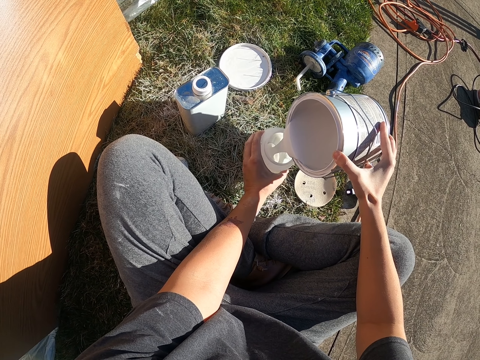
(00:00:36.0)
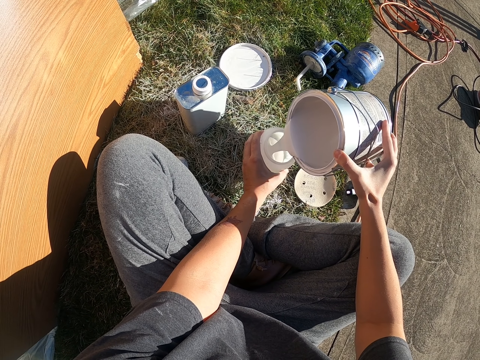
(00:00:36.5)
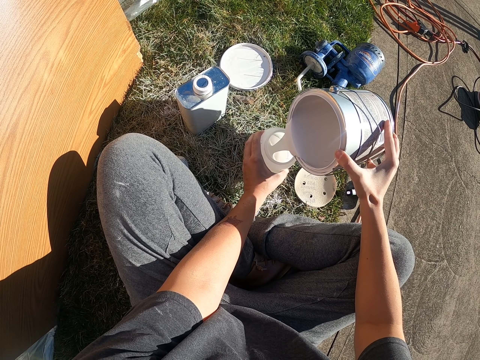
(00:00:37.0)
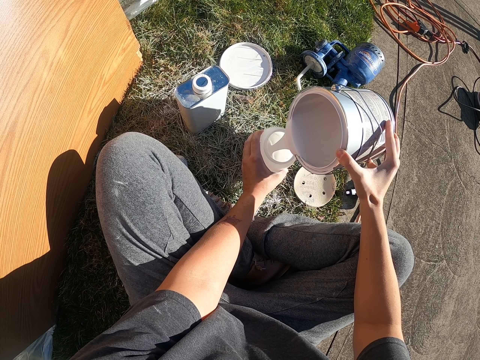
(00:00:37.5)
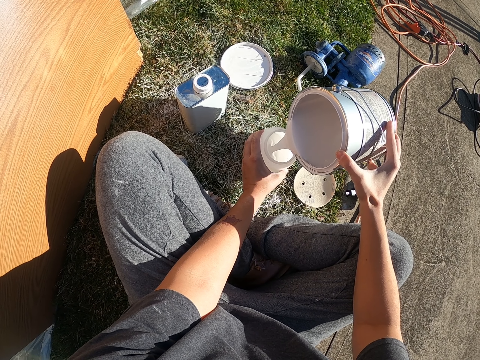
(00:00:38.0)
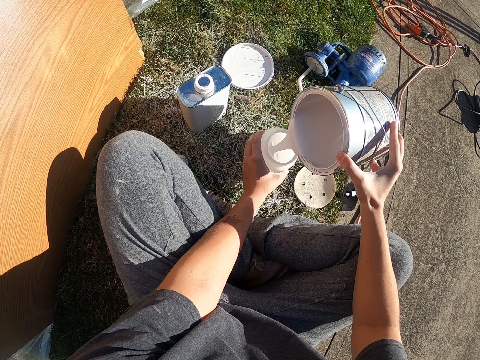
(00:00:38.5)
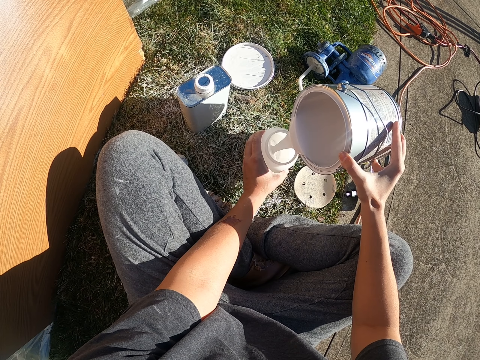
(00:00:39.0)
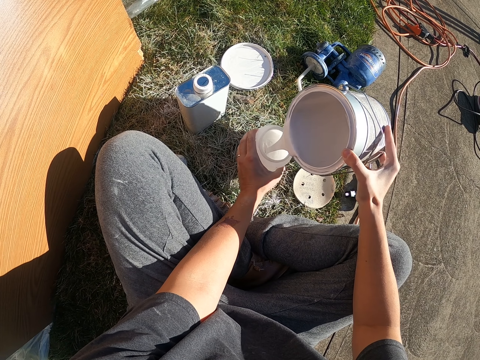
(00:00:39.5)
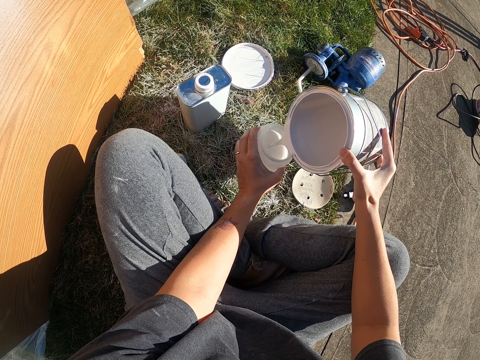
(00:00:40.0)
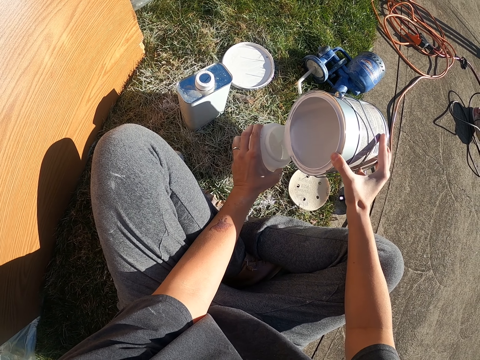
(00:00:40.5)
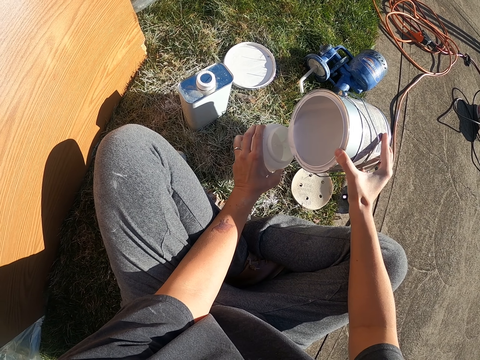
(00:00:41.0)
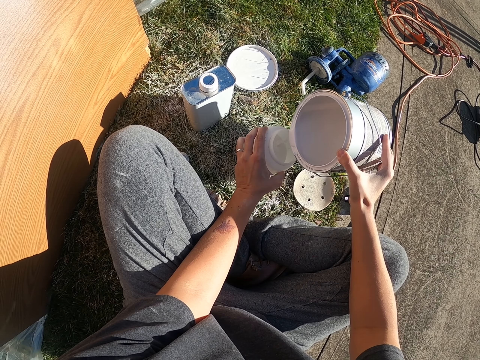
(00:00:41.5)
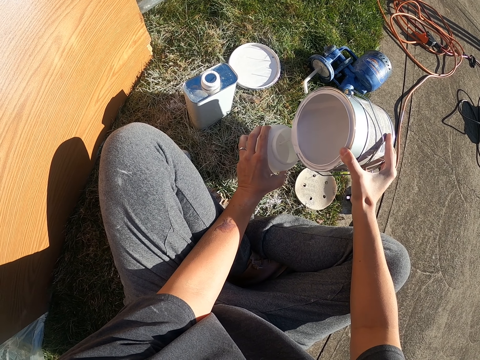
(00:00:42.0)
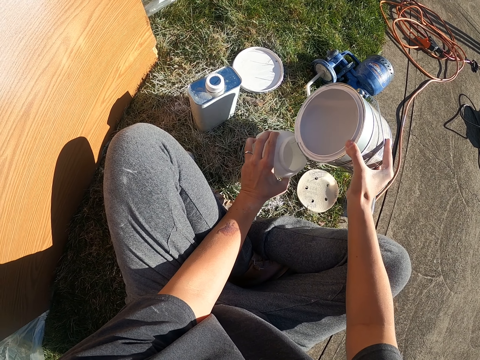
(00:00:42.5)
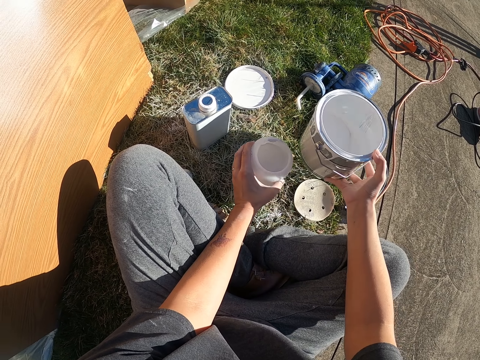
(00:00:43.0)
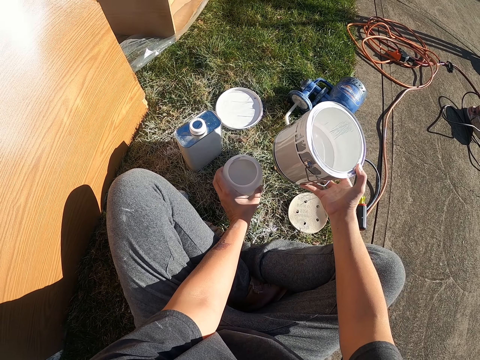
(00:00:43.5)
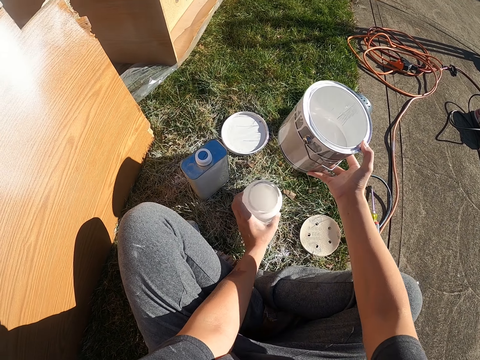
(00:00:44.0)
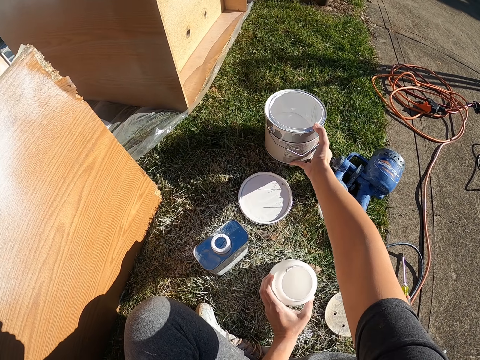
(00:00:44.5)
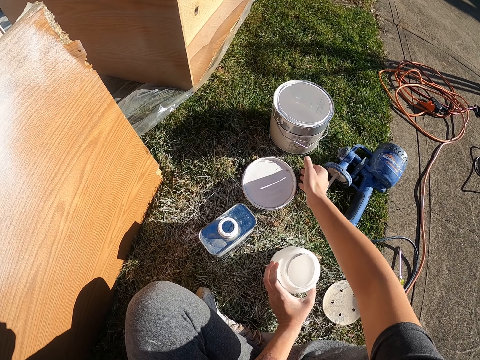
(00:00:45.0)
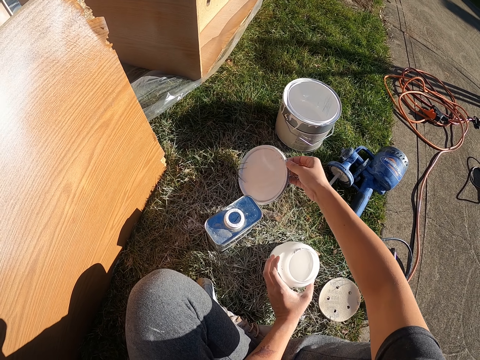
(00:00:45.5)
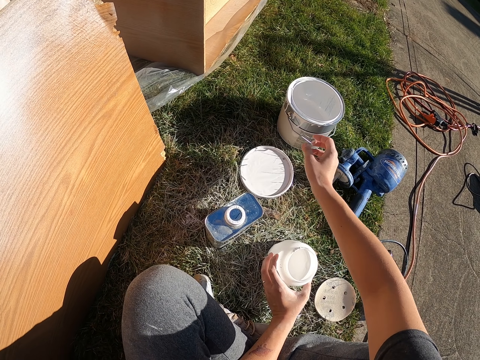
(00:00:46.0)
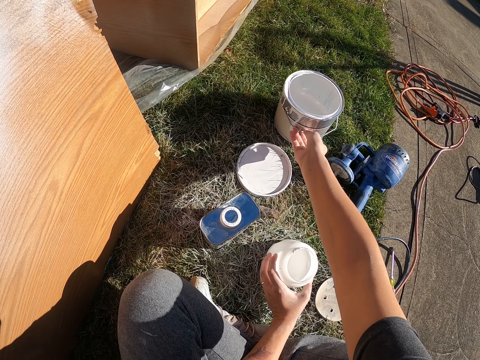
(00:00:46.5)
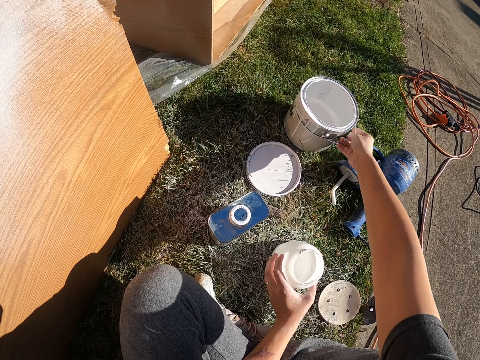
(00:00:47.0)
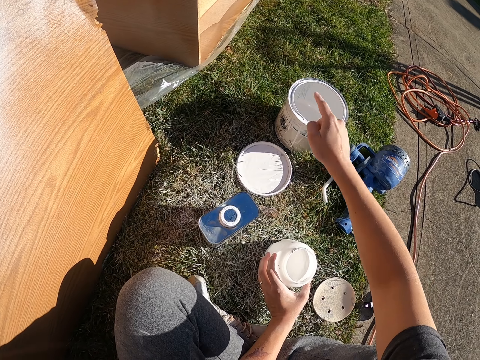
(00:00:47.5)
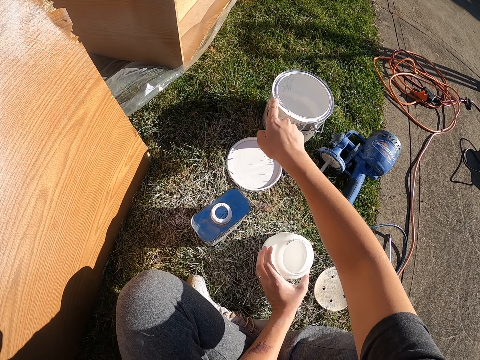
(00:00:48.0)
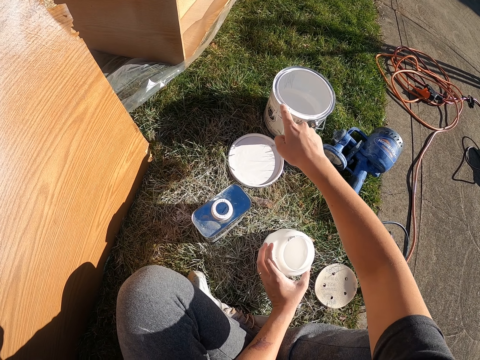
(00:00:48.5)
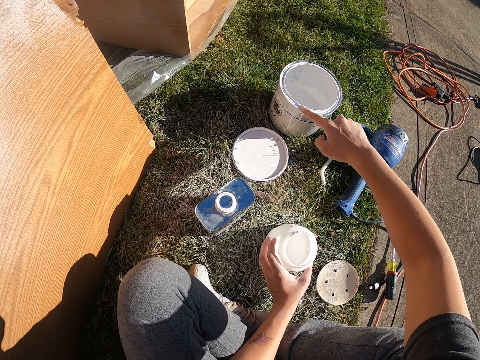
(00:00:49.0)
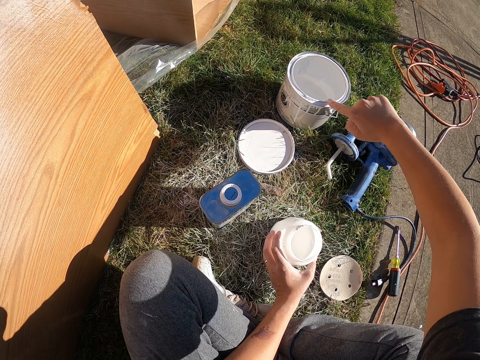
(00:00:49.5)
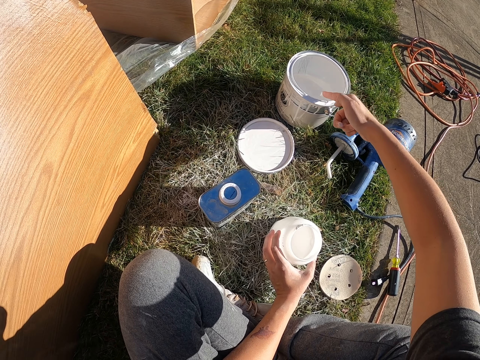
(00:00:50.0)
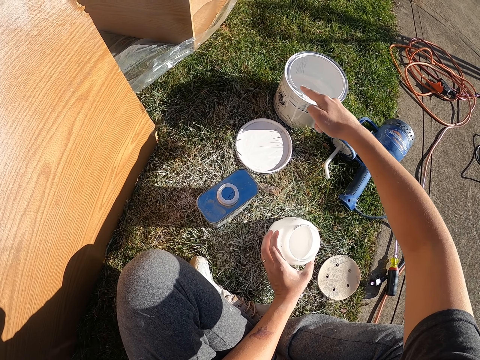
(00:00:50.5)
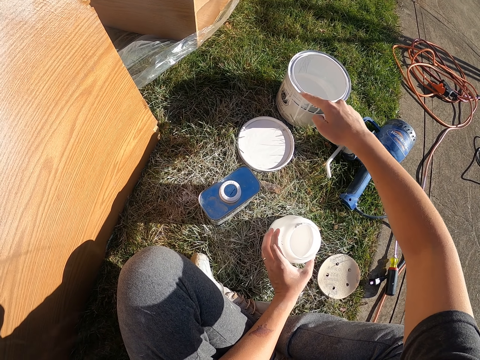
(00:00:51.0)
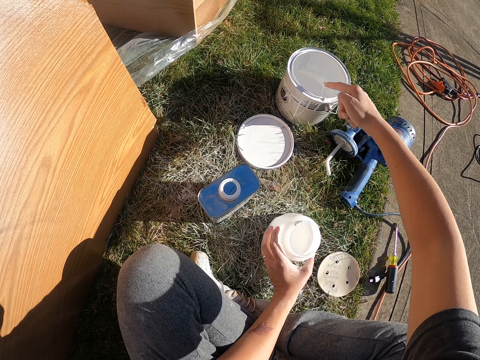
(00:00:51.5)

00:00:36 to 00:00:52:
The camera wearer places the paint tin on the ground. They hold the paint tin lid. They move the paint tin. They remove extra paint from the tin. They rub paint with a finger.

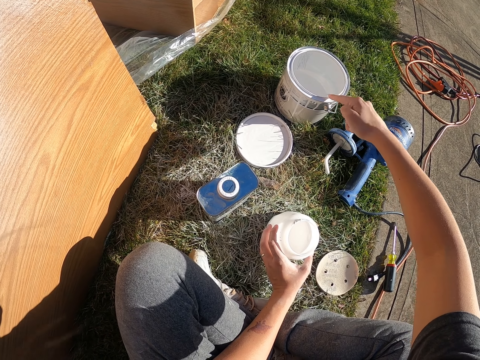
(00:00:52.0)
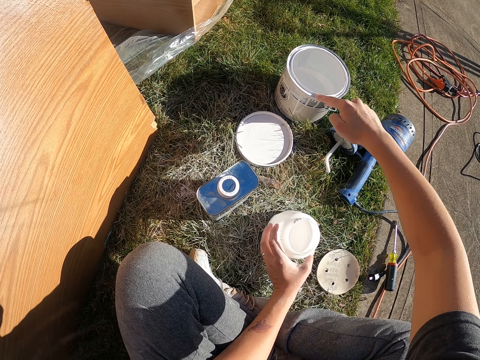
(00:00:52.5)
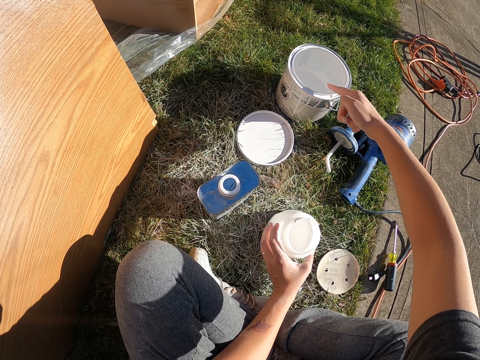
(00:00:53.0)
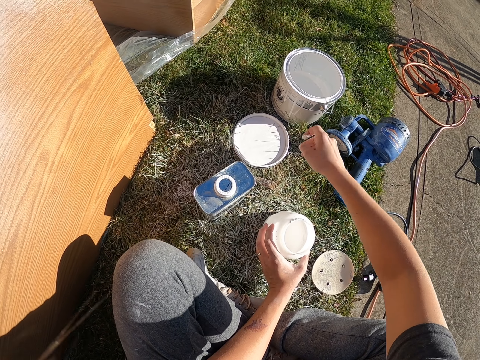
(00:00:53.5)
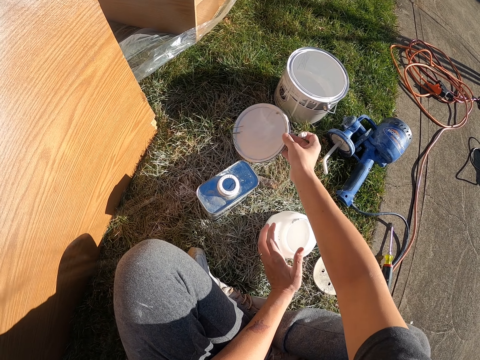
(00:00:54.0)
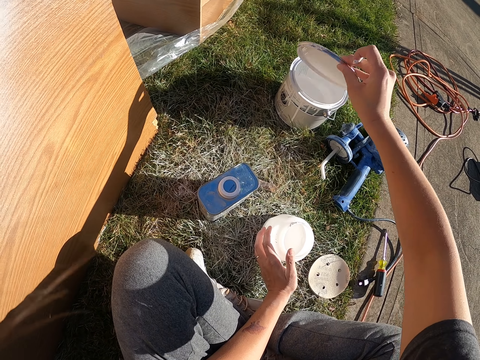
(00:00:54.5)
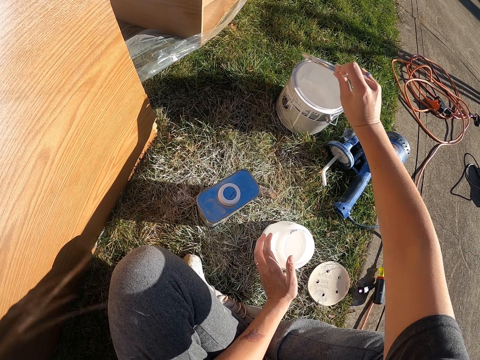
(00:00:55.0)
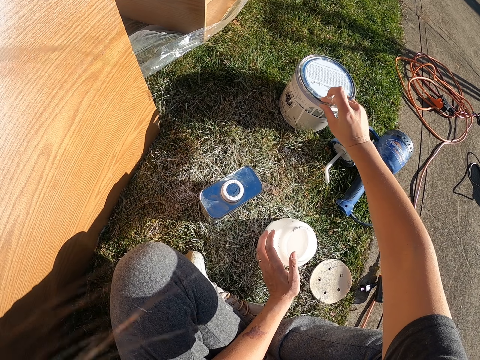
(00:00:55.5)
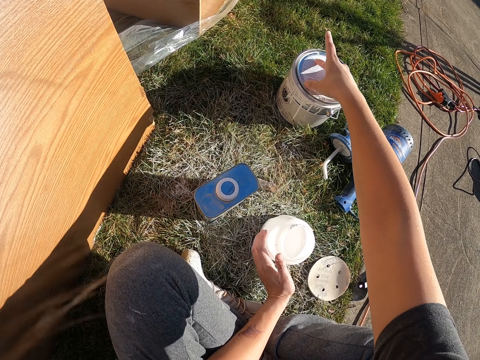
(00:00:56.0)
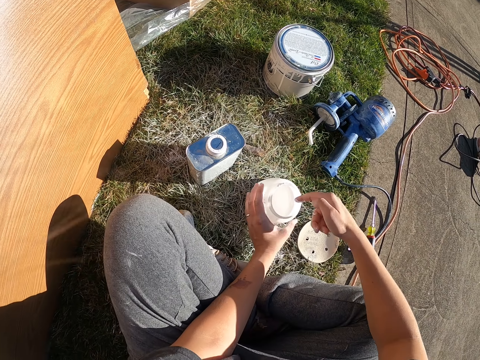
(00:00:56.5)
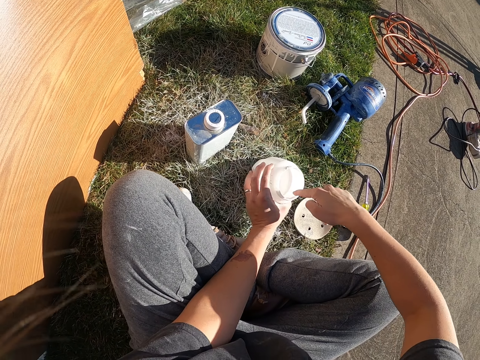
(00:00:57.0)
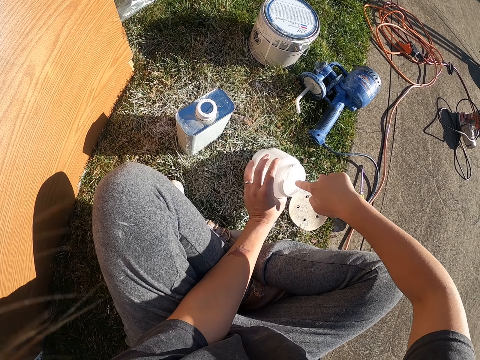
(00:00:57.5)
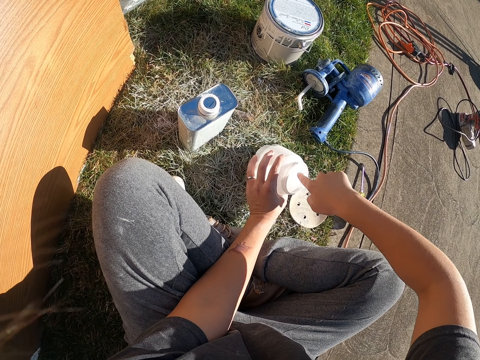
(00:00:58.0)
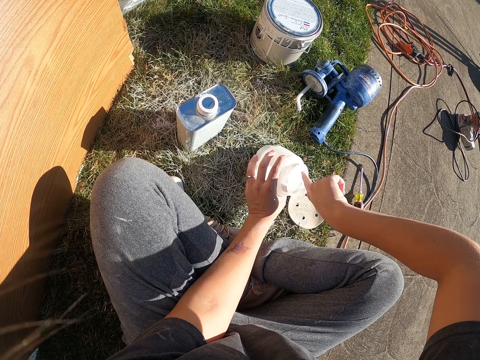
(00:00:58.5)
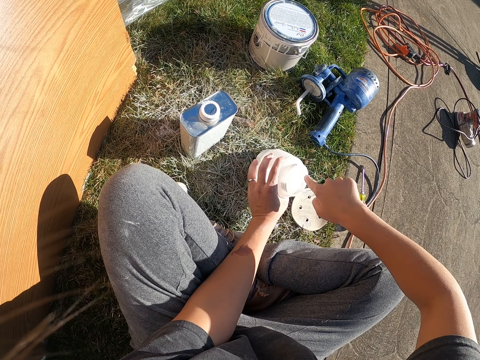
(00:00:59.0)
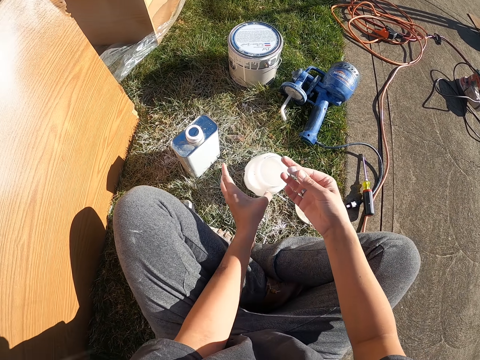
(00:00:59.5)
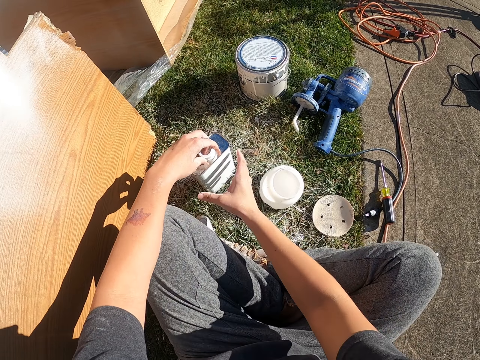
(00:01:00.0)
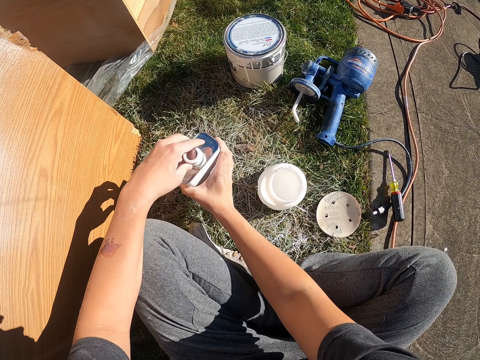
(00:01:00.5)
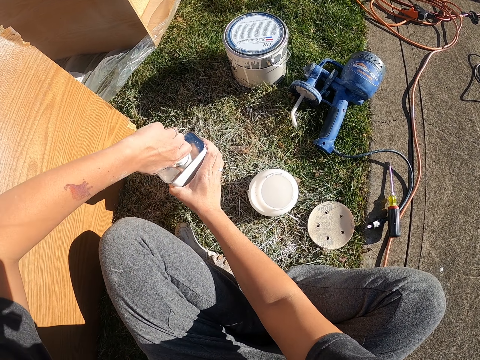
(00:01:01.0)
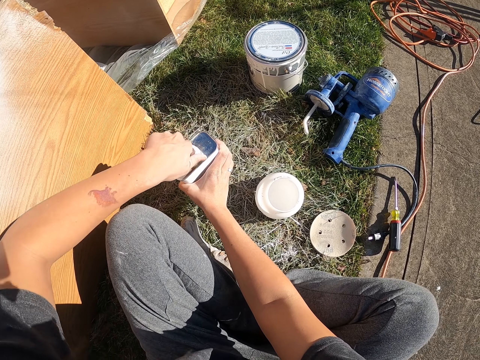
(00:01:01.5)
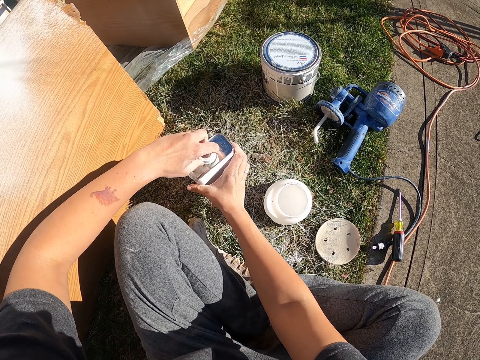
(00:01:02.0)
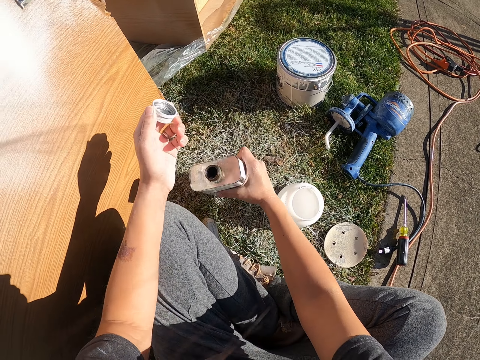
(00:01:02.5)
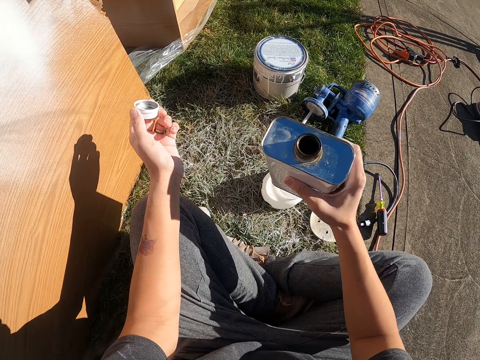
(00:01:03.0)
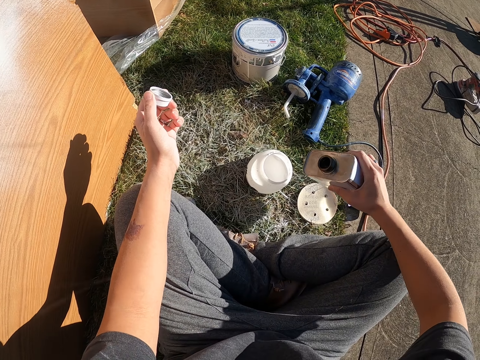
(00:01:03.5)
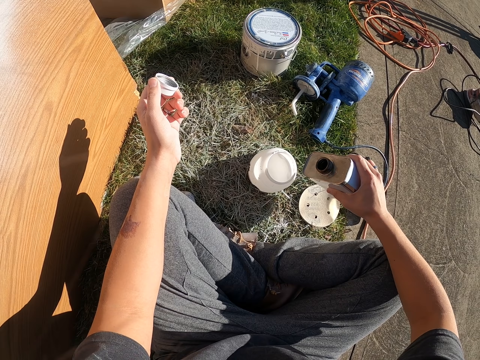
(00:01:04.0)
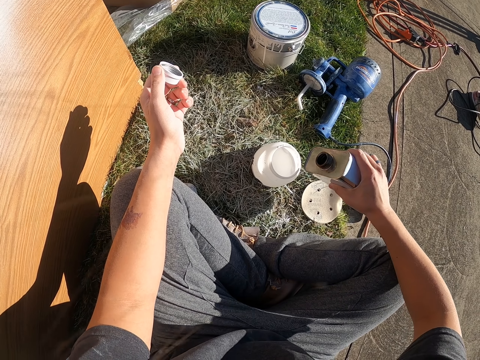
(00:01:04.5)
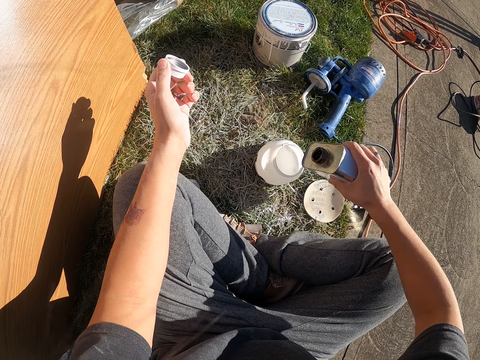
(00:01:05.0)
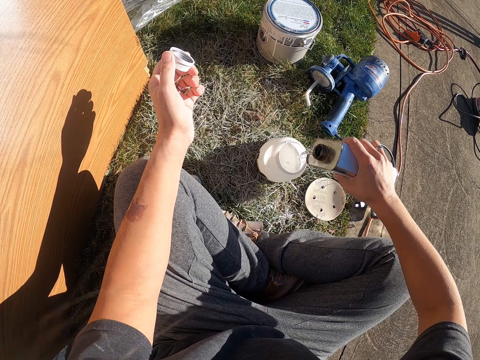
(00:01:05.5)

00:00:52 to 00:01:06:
The camera wearer picks up the paint tin lid. They cover the paint container. They place the paint on the tin. They rub a finger on the small container. They open a tin. They pick up the tin. They pour something in the paint tin.
